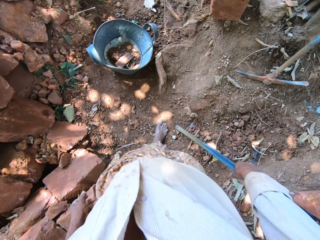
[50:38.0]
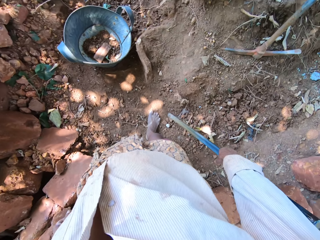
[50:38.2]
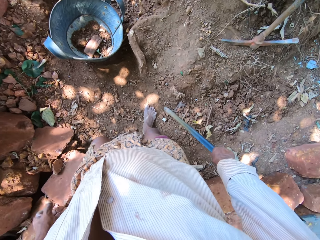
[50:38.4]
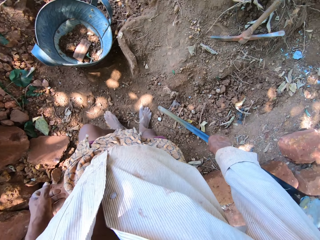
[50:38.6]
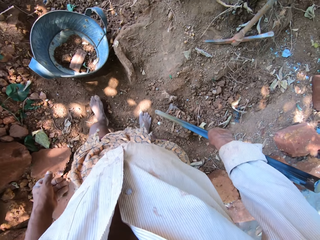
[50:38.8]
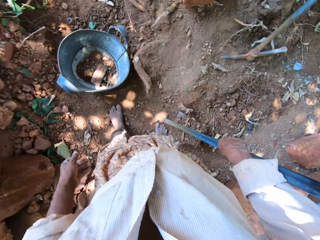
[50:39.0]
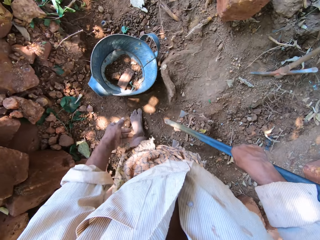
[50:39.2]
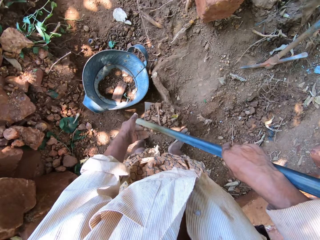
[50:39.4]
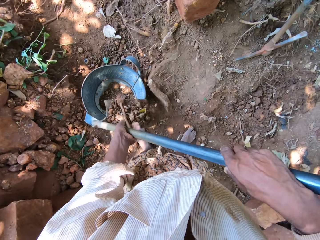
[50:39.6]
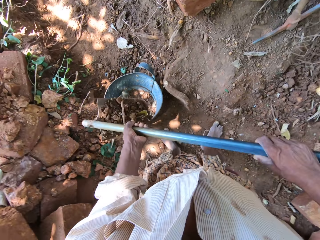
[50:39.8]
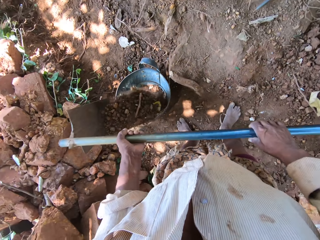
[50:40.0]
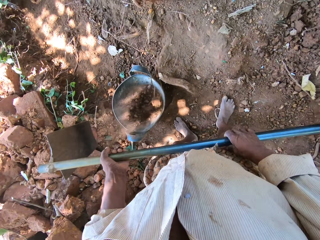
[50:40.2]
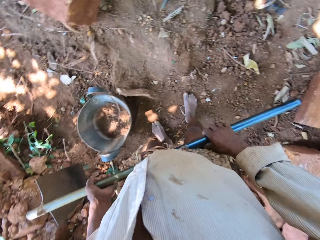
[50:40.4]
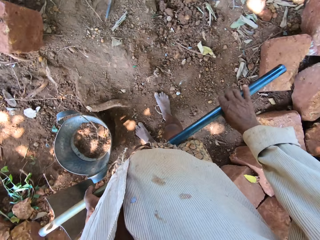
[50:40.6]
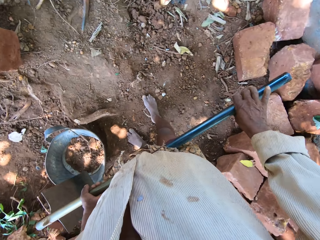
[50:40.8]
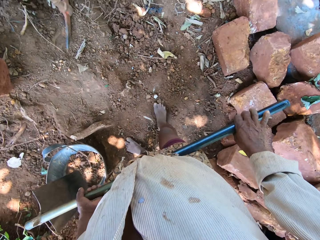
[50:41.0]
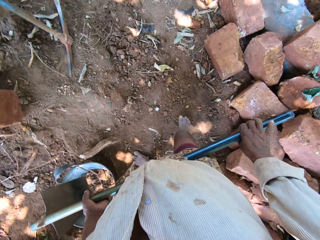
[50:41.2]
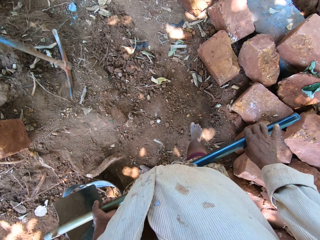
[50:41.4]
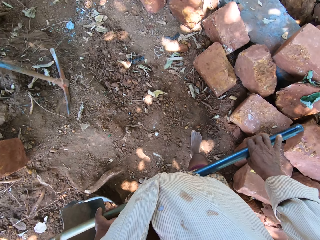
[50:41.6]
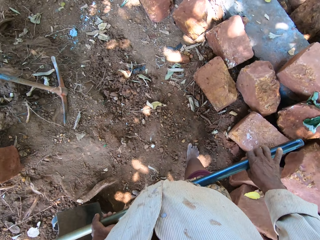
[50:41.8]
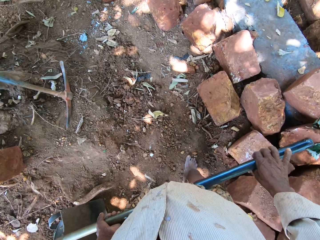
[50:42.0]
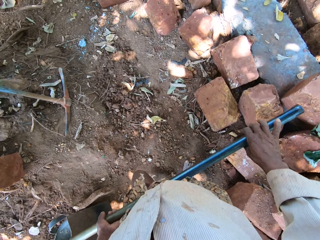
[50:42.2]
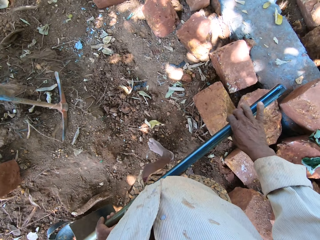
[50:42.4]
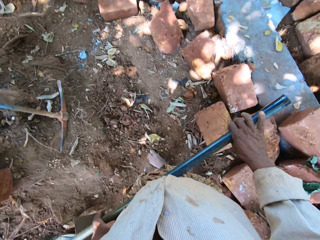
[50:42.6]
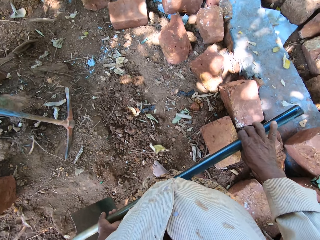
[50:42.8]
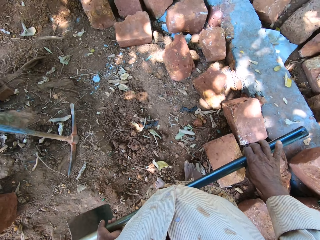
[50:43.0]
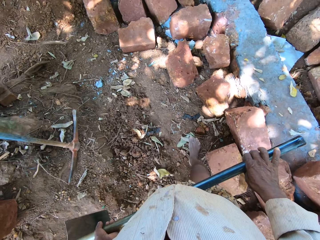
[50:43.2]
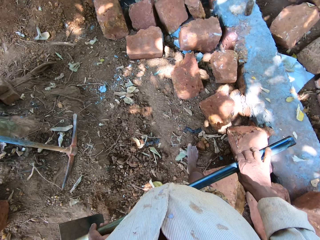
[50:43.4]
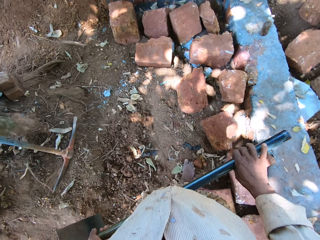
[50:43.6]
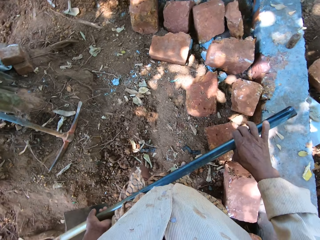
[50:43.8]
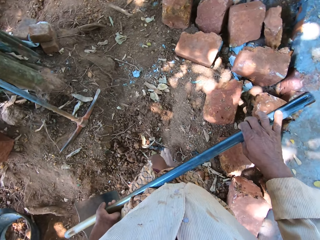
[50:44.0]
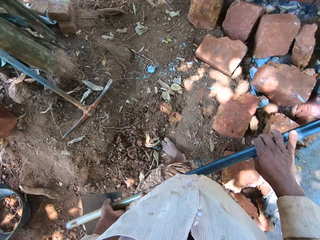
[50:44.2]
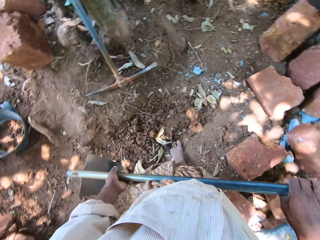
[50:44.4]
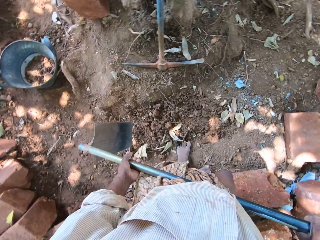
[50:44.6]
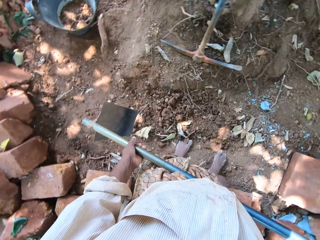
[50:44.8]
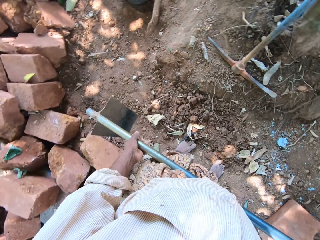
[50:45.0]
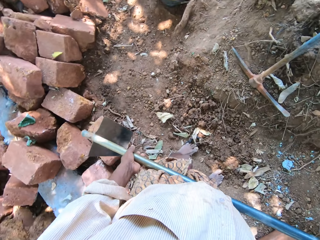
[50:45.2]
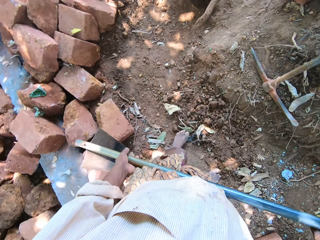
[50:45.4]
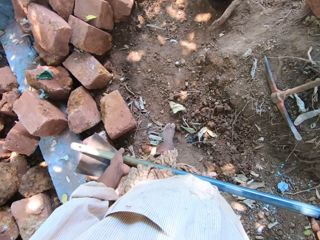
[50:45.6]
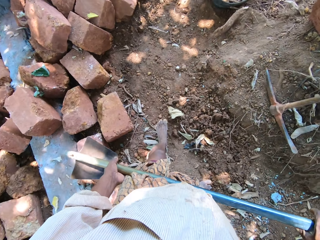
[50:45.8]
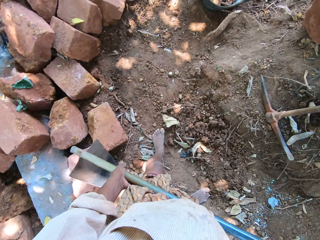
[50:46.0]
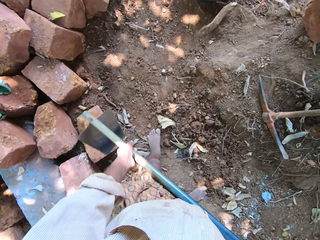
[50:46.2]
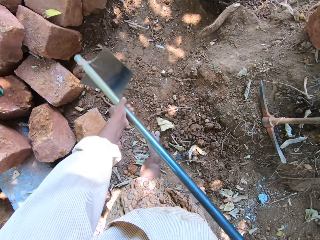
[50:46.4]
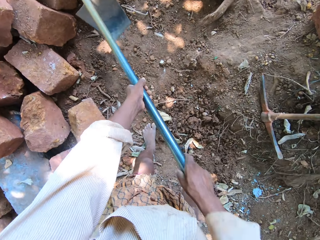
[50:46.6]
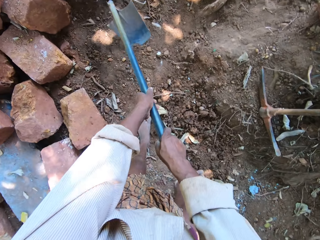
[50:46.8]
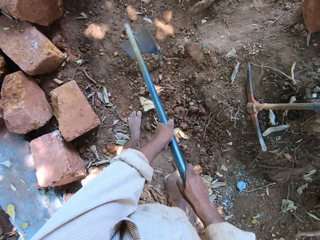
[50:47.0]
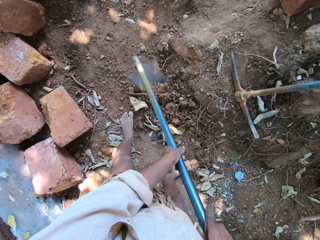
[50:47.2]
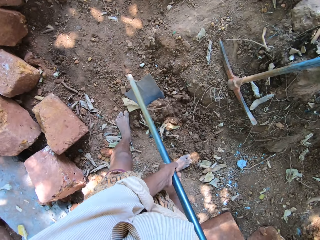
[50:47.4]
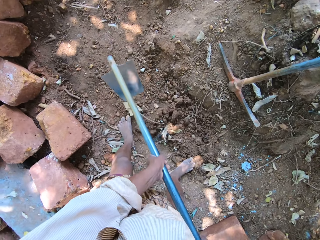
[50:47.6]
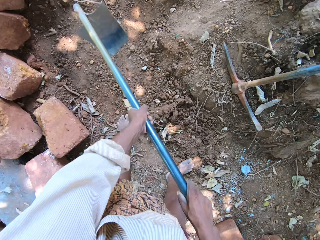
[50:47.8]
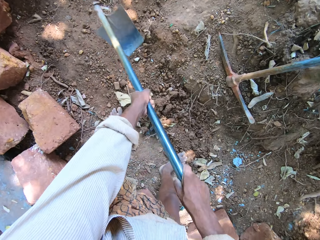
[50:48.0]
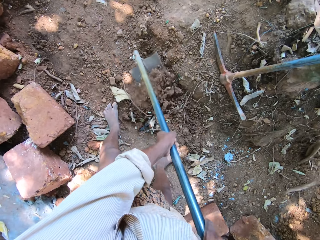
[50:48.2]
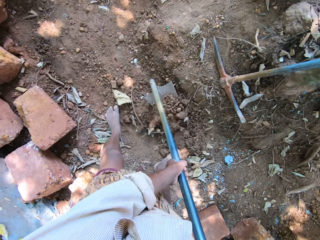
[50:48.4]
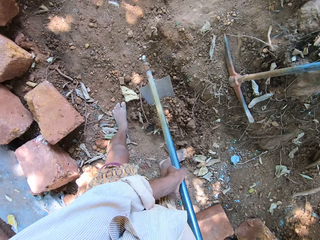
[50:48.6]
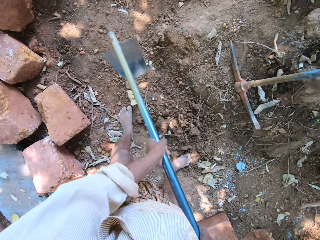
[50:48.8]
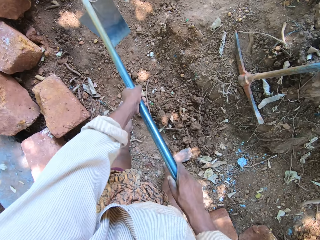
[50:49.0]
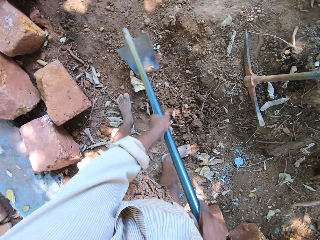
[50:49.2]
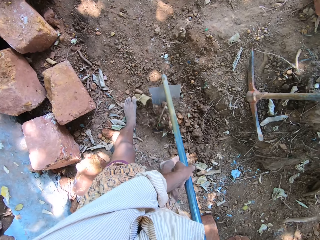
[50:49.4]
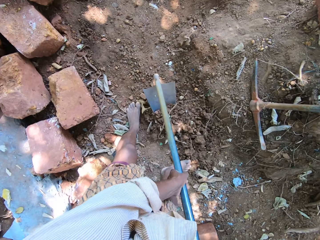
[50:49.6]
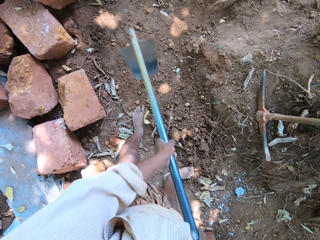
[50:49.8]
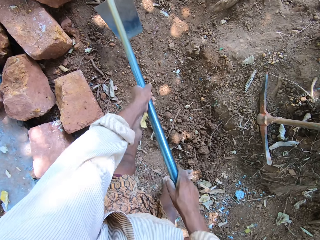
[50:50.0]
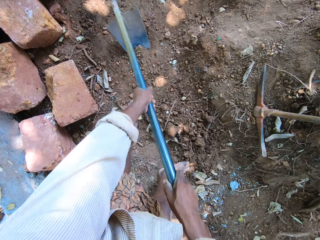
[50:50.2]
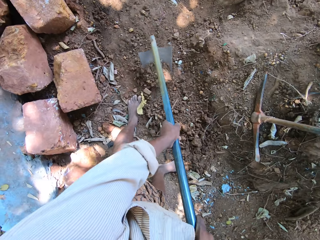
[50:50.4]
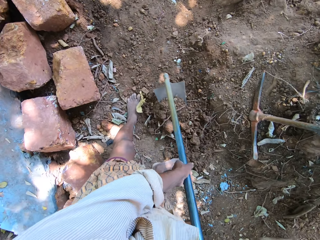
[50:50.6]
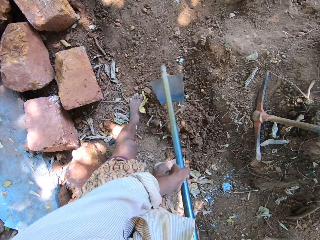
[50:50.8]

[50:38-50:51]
The camera wearer picks up the hoe from the ground with his right hand. He pours the sand in the container with the hoe in both hands. He packs sand from the ground with the hoe in both hands.

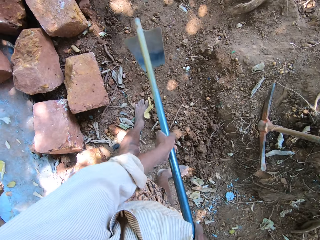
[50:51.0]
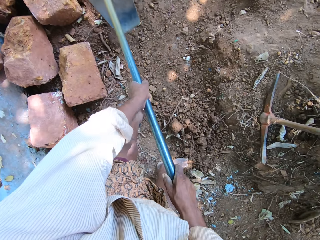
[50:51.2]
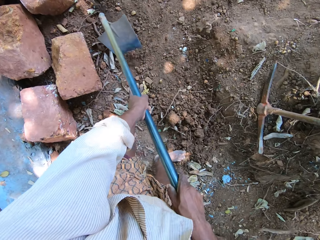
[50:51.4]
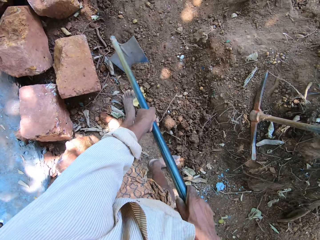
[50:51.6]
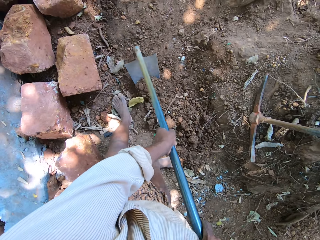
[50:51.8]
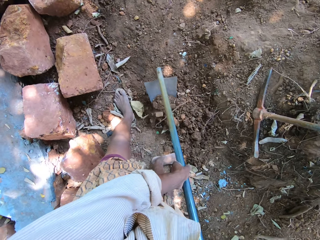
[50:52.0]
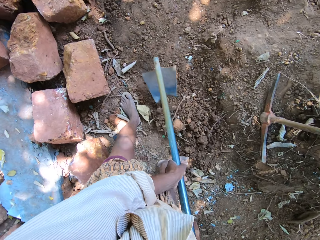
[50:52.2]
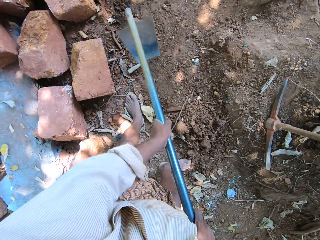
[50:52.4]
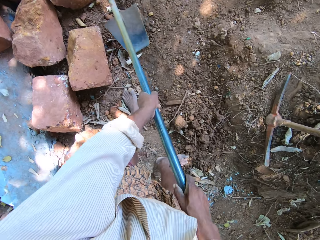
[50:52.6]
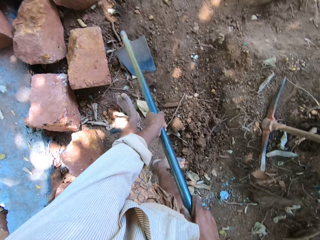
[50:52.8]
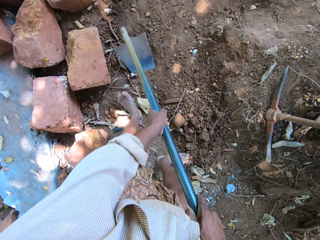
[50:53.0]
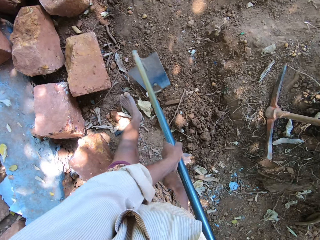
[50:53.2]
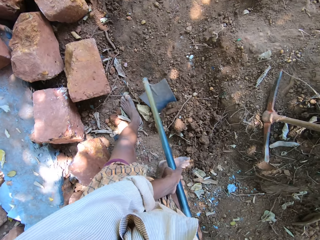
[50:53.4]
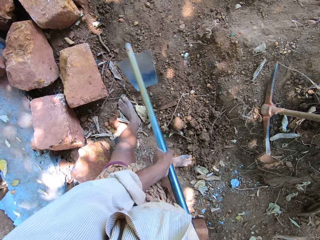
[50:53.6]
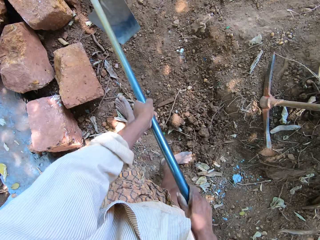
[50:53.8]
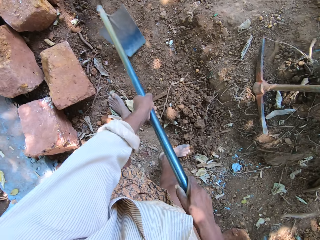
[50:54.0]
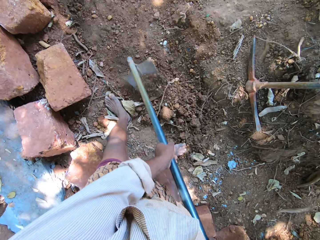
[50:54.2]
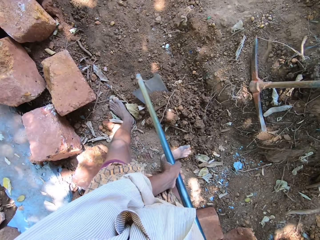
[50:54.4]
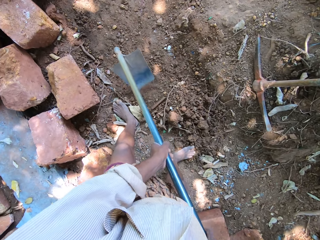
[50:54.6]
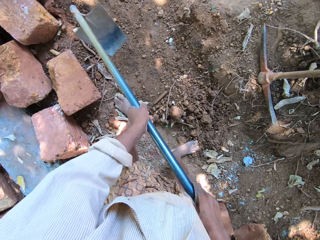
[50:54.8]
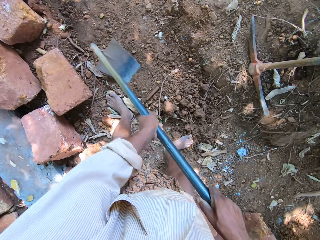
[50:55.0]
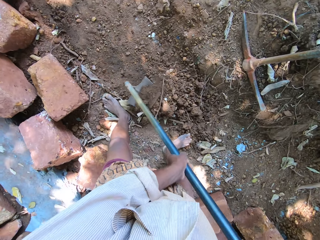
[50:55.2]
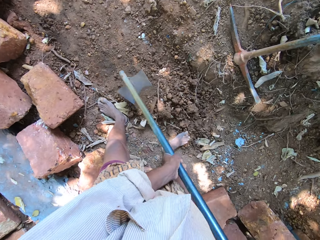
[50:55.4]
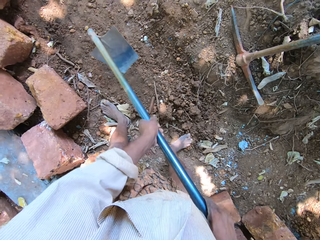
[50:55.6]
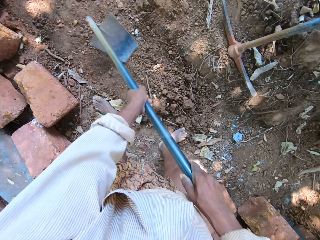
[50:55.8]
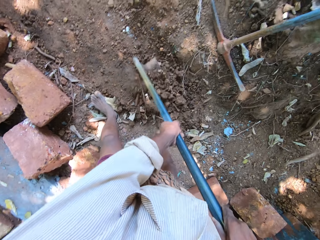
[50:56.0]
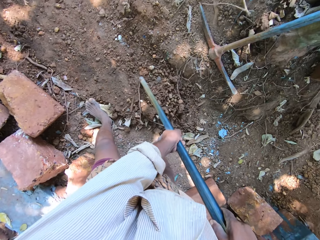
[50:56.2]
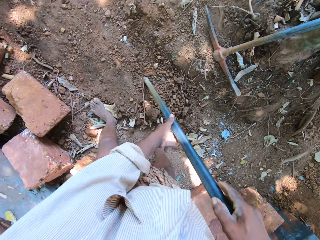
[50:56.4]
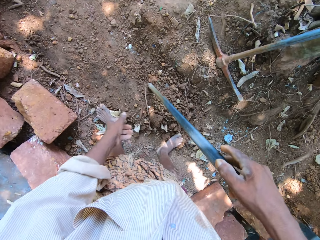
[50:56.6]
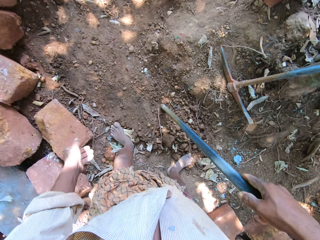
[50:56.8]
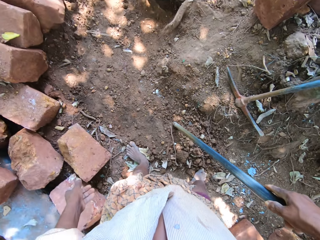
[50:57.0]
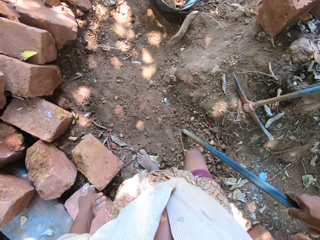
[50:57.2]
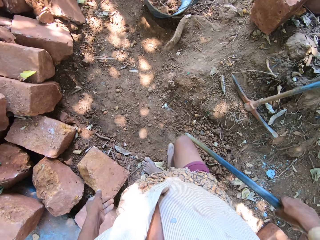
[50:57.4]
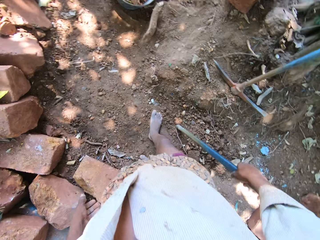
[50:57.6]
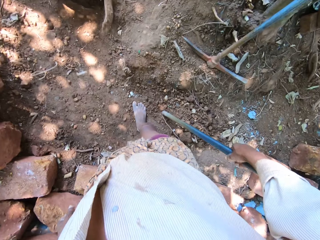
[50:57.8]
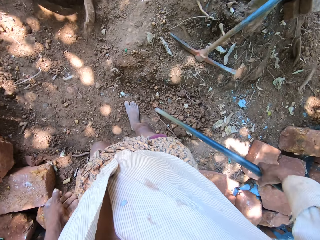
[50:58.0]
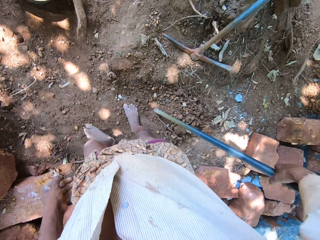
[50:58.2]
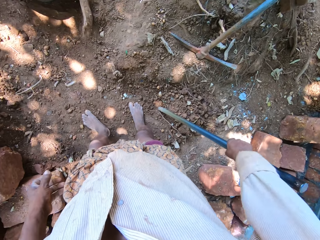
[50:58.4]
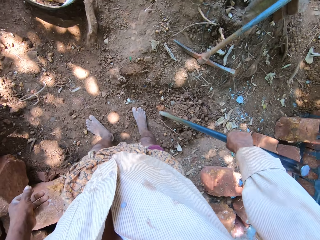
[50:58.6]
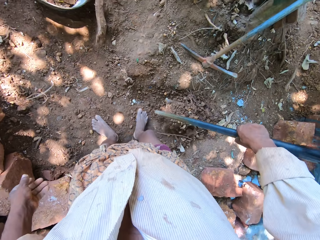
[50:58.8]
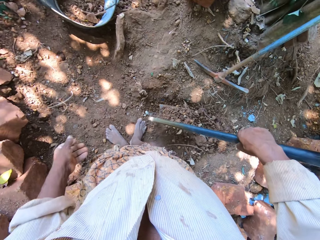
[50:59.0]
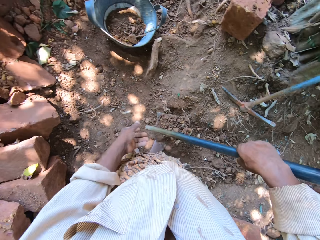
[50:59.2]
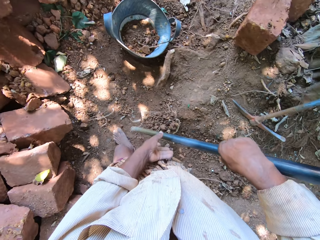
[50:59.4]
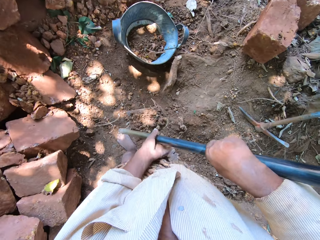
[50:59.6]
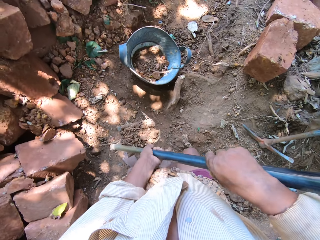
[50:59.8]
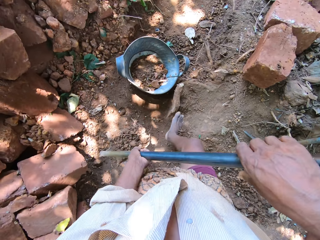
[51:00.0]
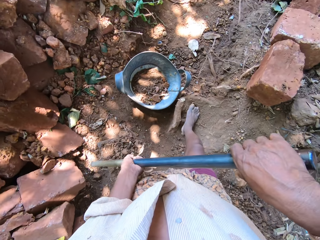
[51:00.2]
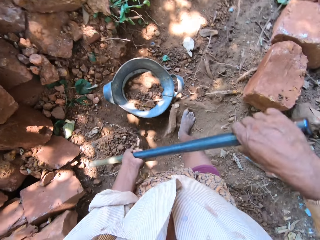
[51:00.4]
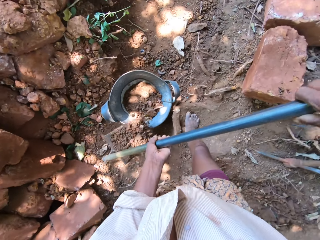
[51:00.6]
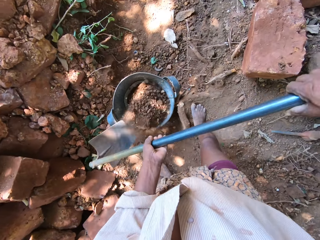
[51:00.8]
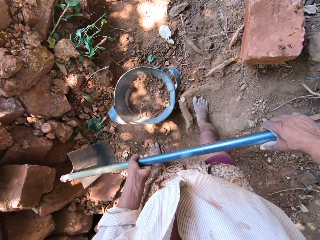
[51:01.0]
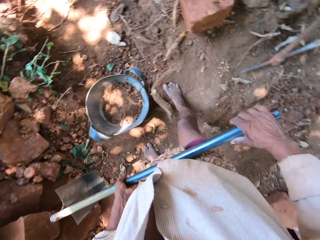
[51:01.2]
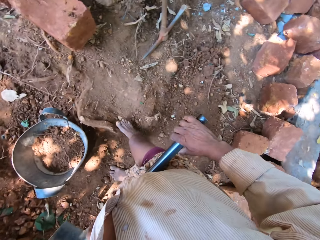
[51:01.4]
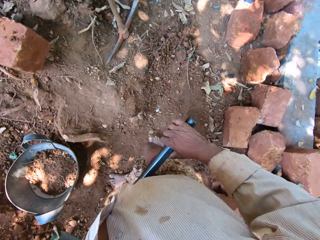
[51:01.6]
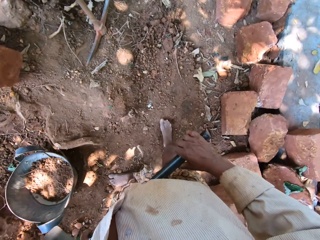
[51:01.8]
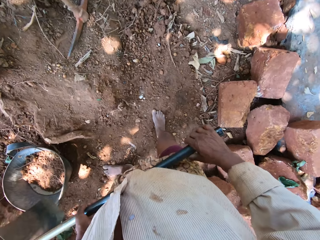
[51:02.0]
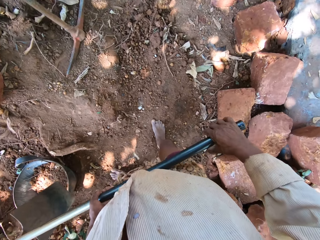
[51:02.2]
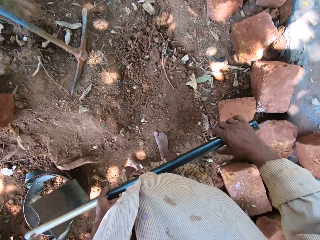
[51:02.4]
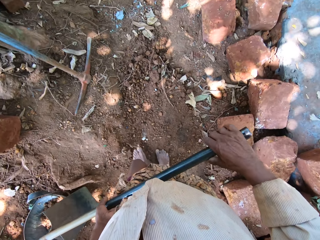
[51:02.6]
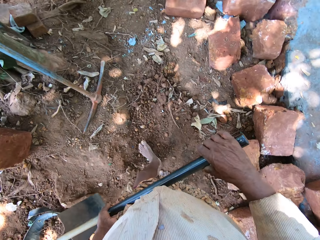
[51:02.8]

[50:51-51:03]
The camera wearer picks up the hoe from the ground with his right hand. He pours the sand in the container with the hoe in both hands.
